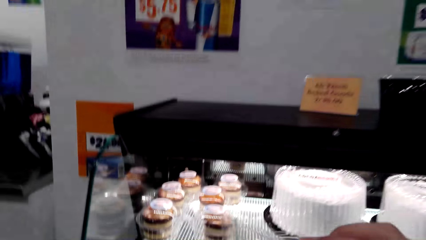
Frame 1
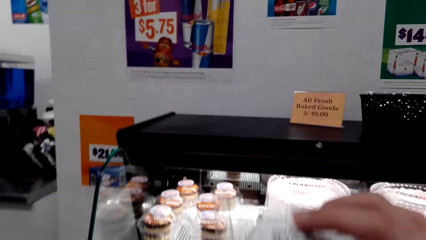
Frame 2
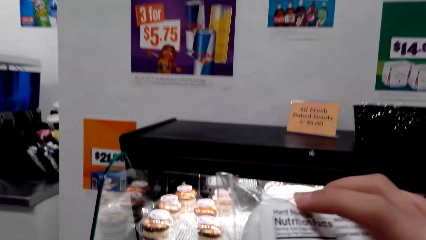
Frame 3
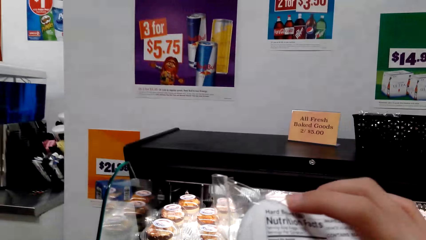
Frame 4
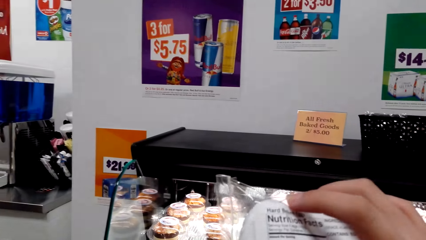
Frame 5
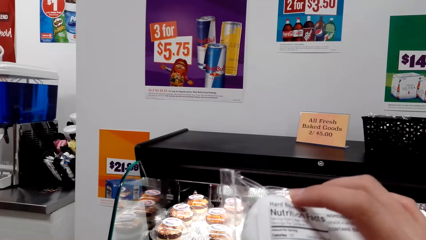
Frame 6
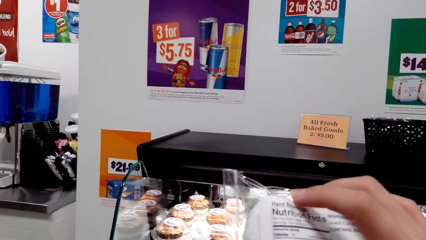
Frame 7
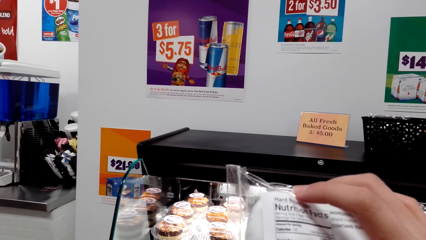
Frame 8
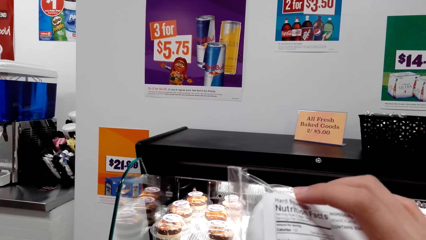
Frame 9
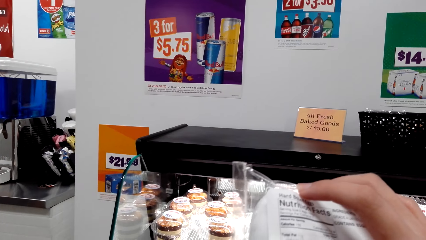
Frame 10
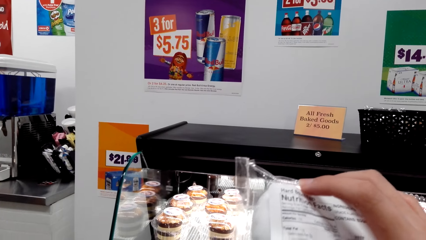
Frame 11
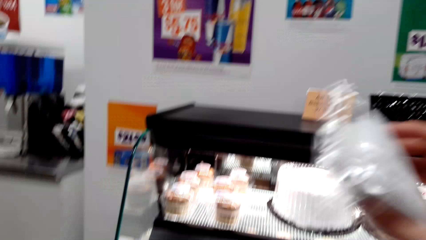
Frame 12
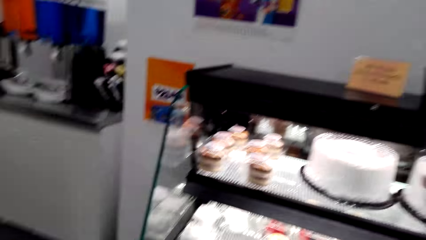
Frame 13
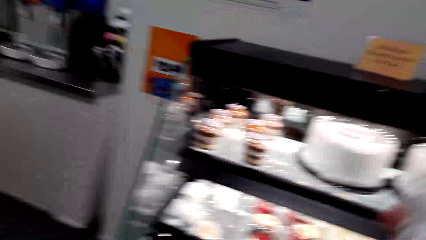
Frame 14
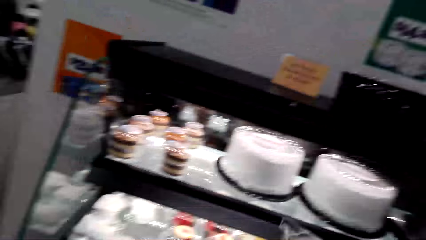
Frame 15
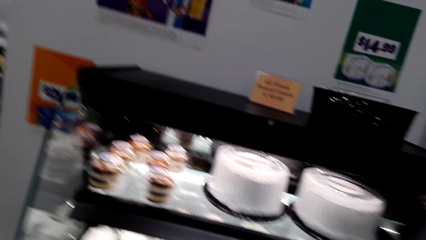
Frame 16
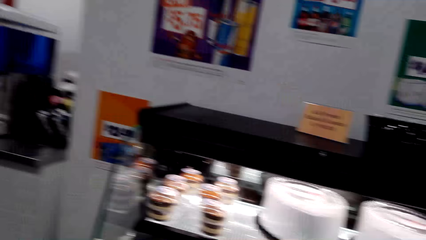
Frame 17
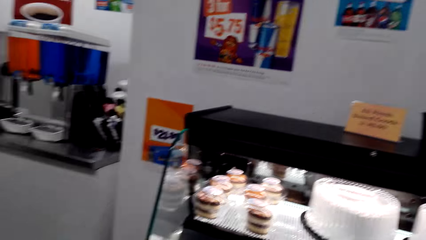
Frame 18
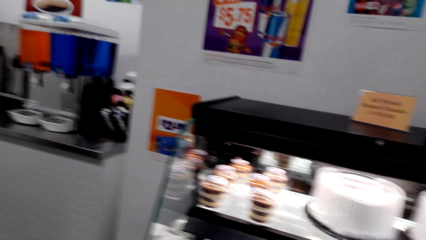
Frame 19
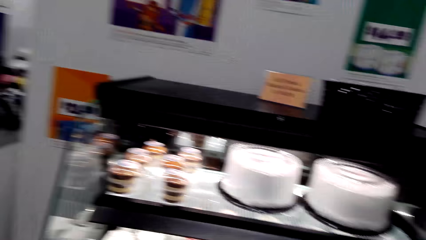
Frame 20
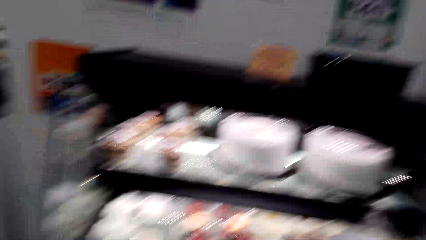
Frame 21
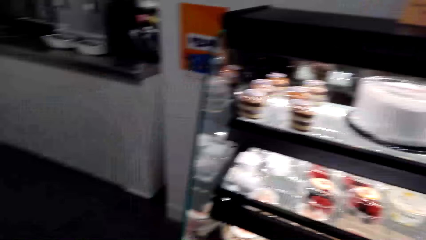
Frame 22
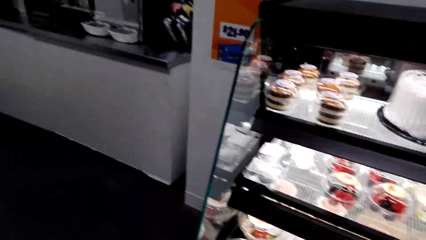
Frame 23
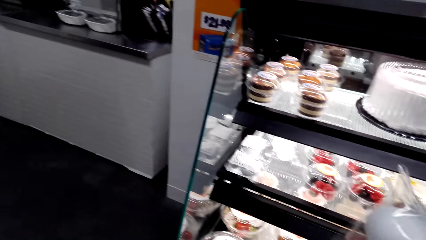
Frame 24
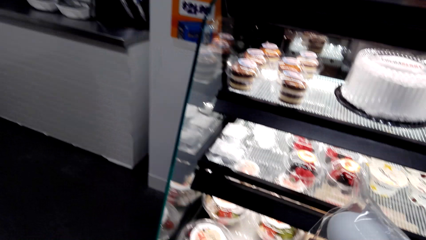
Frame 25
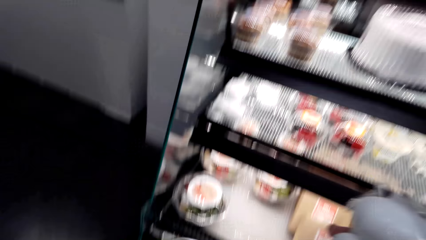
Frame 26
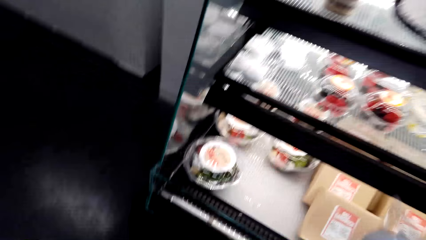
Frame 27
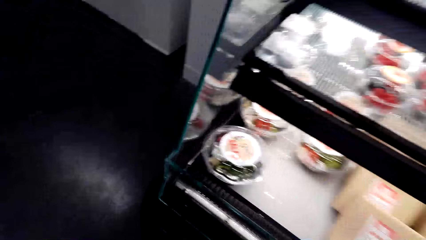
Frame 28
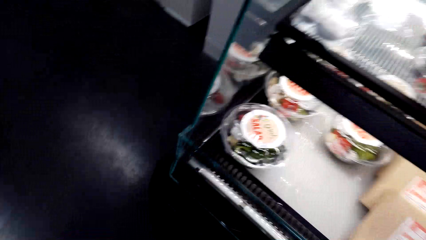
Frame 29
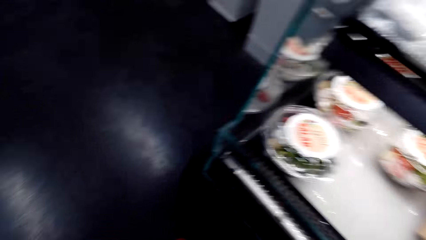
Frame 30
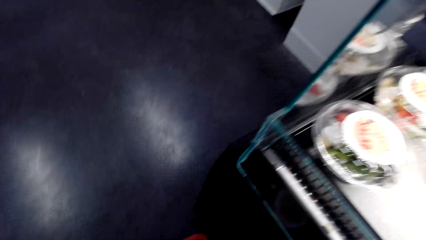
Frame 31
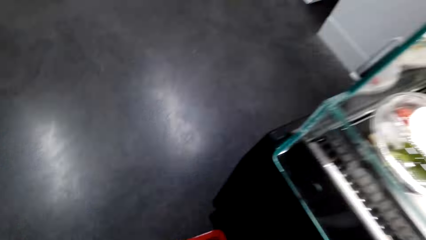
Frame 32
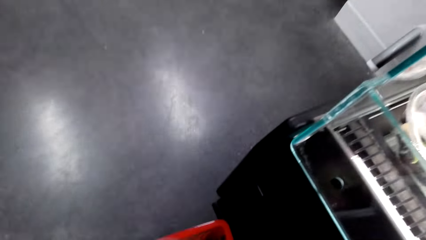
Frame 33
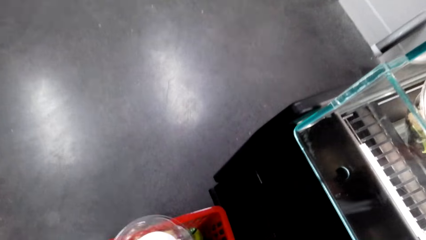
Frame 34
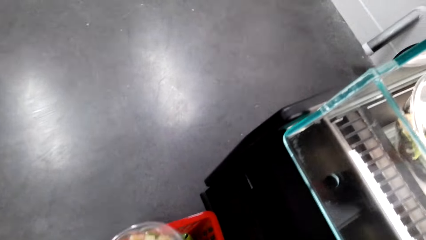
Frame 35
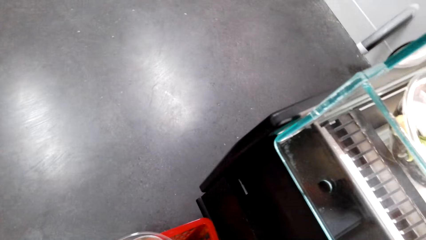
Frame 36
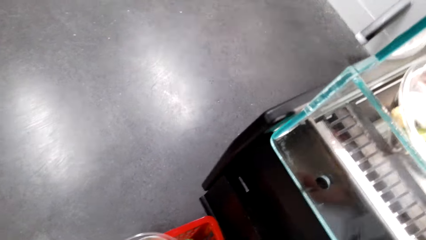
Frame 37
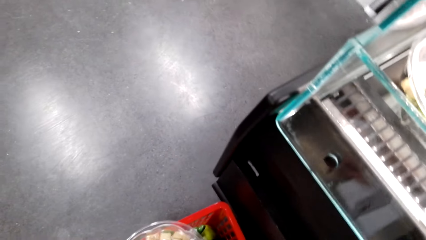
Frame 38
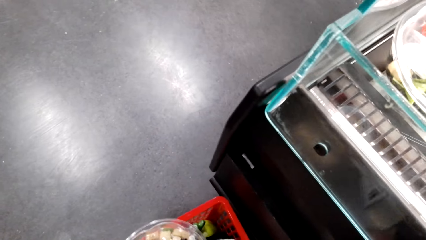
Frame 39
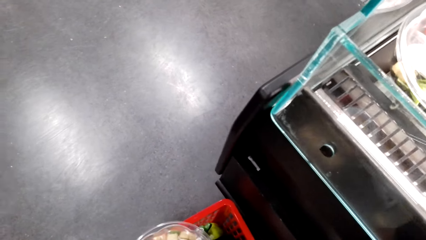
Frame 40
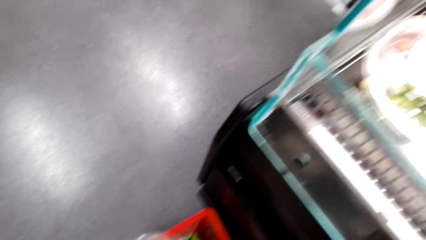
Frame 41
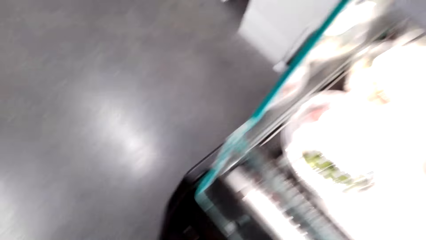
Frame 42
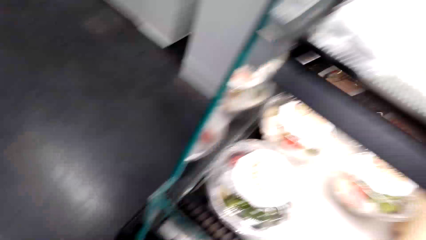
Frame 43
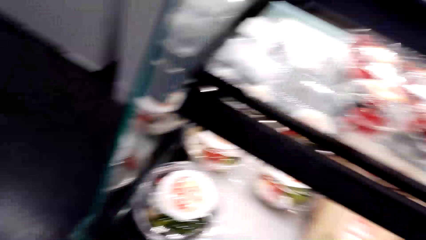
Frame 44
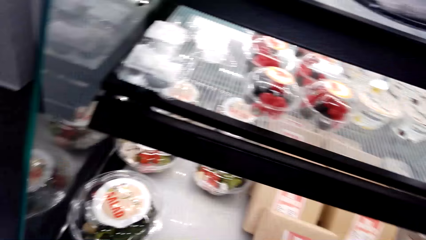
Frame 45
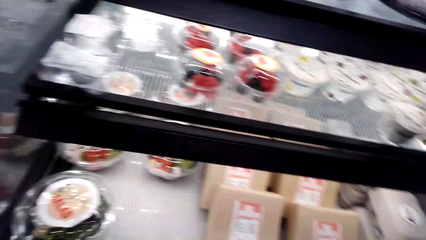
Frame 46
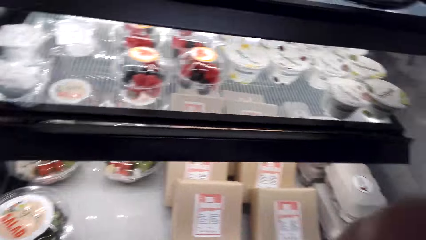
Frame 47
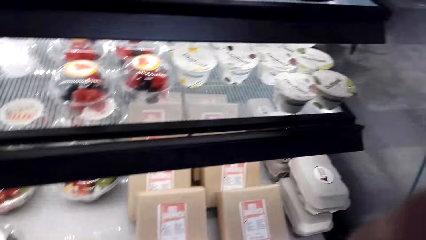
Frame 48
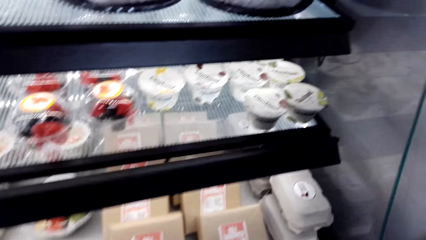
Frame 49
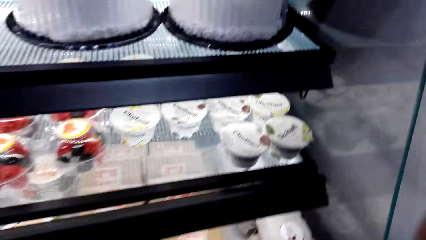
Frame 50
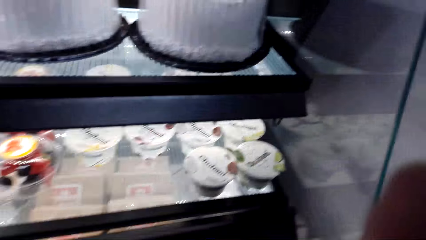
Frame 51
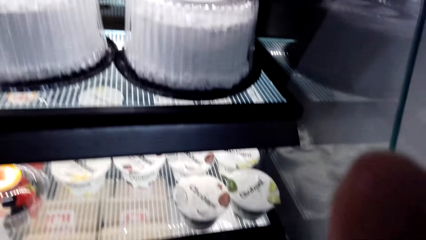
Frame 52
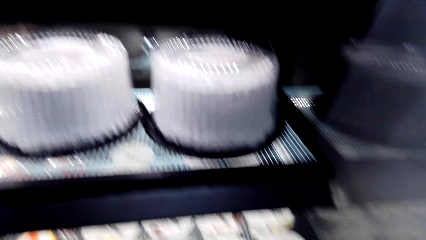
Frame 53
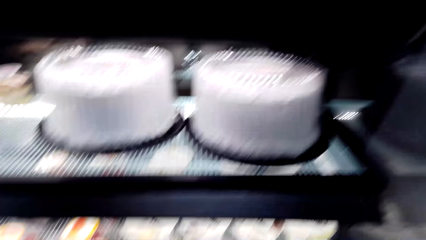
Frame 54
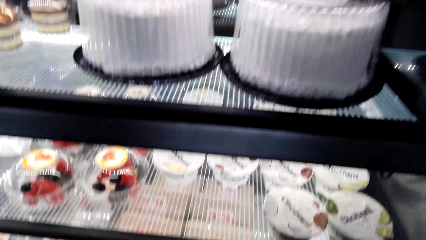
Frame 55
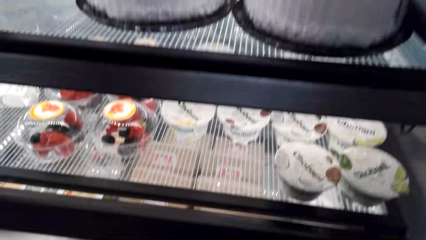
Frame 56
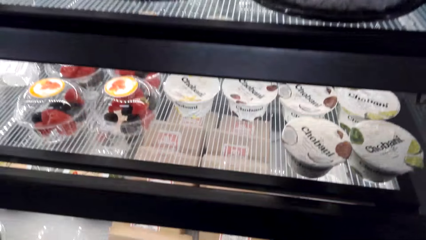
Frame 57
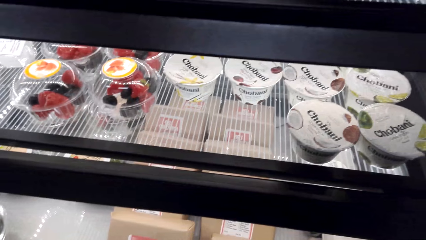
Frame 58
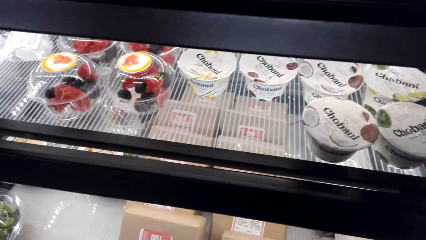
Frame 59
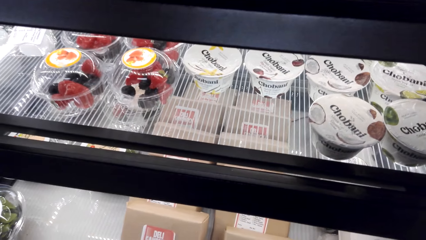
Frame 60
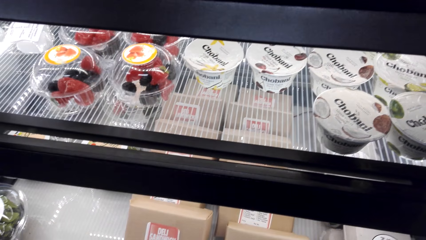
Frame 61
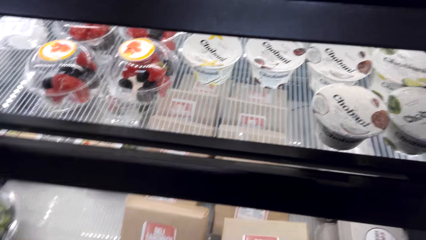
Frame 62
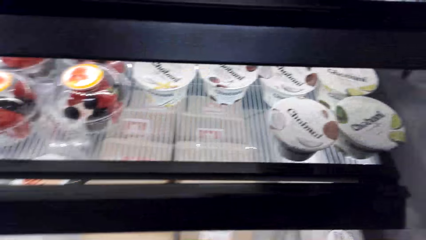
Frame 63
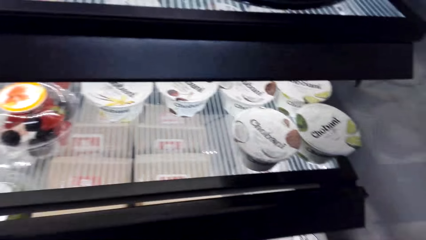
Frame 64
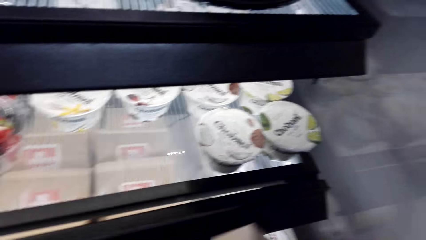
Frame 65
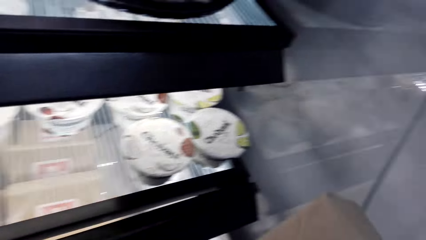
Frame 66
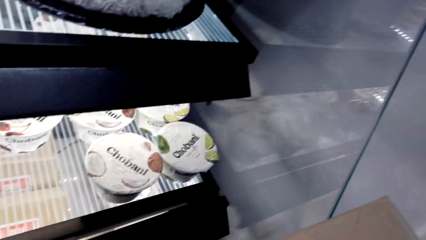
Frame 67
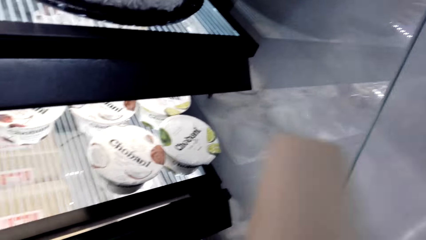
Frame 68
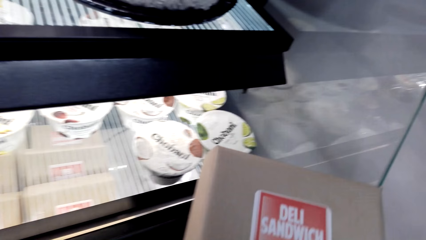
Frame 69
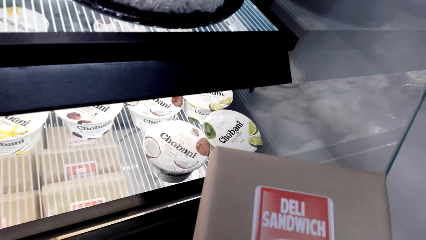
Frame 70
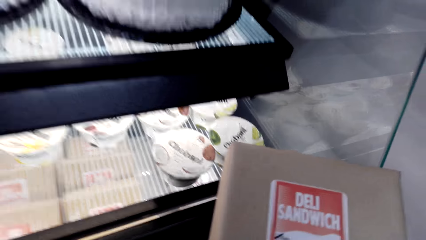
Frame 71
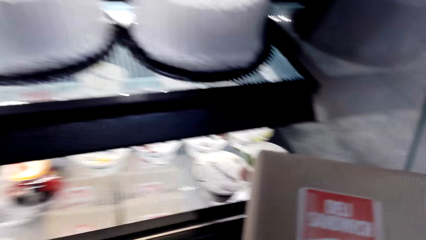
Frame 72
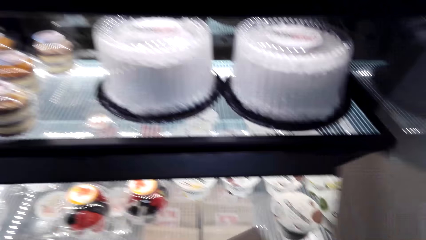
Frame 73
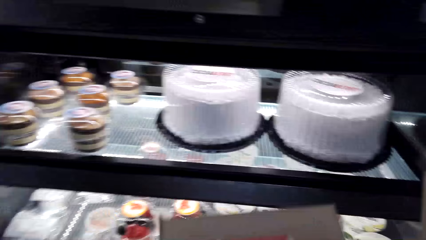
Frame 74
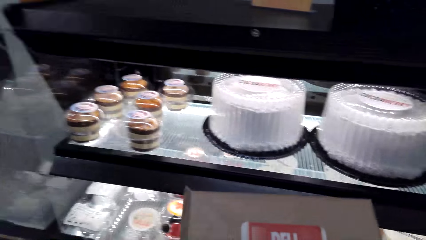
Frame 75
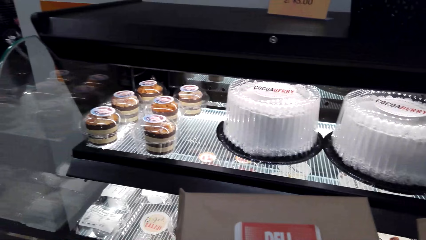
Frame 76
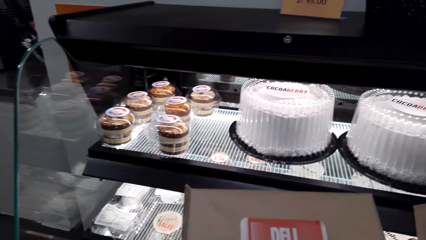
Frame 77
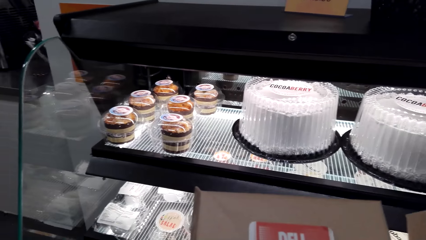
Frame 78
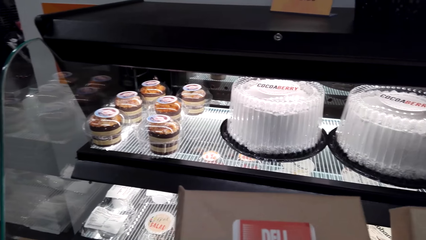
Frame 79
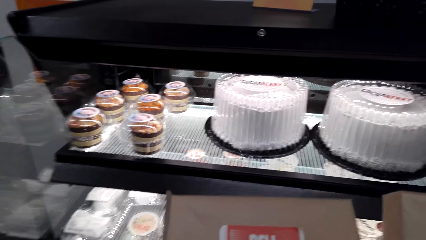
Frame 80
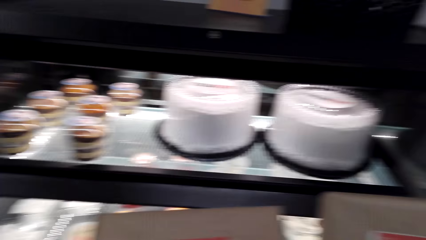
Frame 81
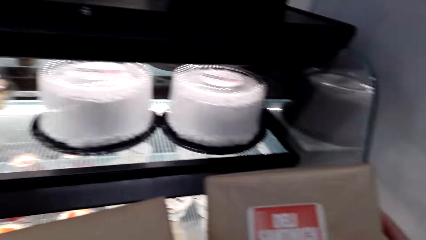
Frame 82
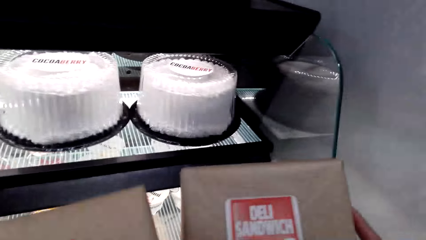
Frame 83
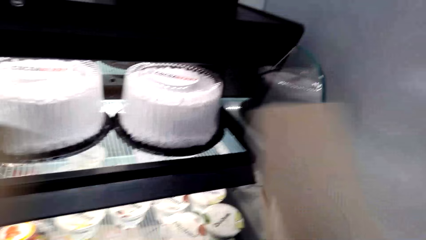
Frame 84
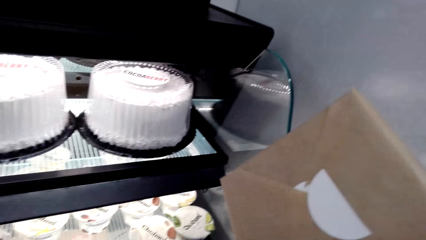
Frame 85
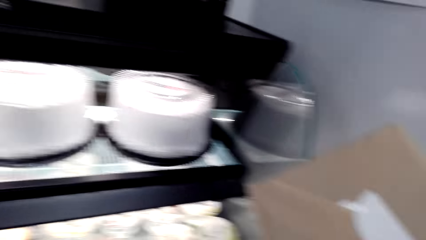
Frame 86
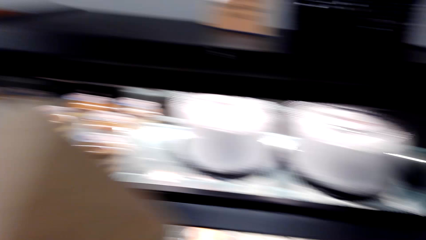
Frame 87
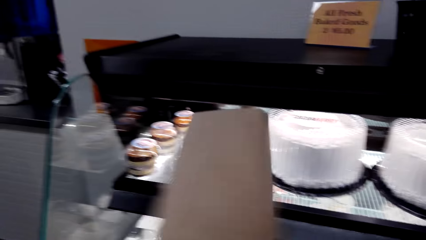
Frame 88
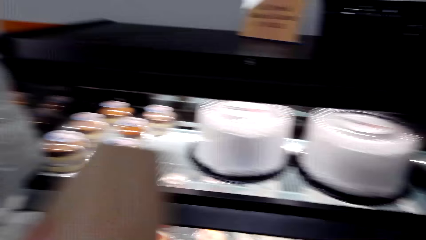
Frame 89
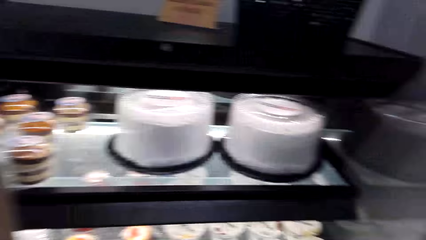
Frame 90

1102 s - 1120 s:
The camera wearer stares at the eggs or salads. They put the eggs or salads in the shopping basket, fix the camera, and look at the cakes. They pick up sandwiches or the cakes. They stare at the sandwiches or cakes.
